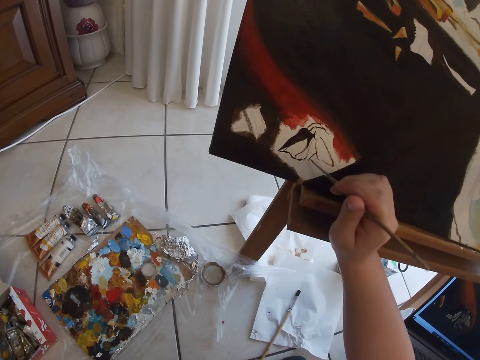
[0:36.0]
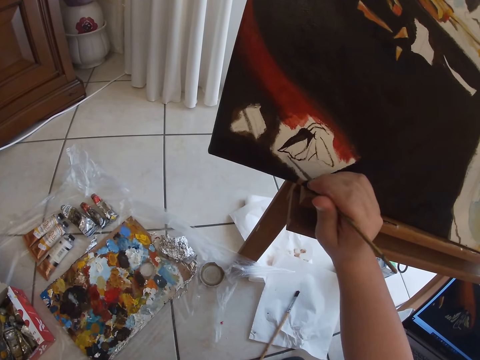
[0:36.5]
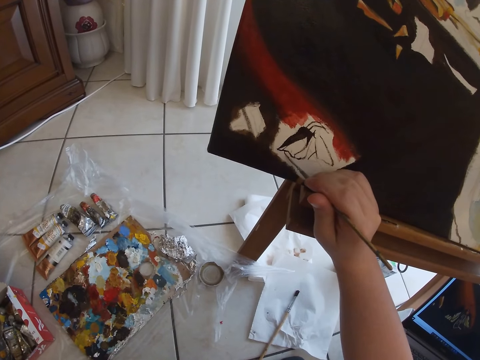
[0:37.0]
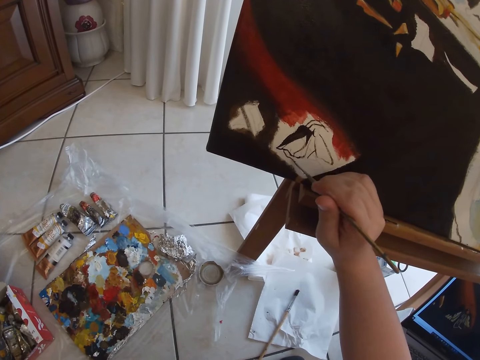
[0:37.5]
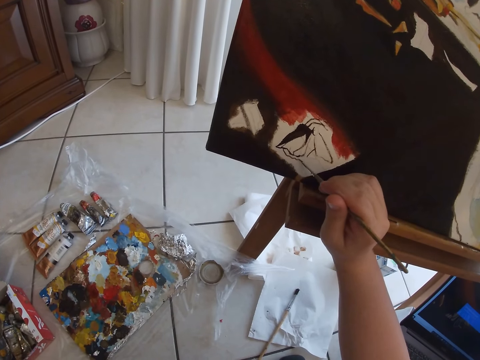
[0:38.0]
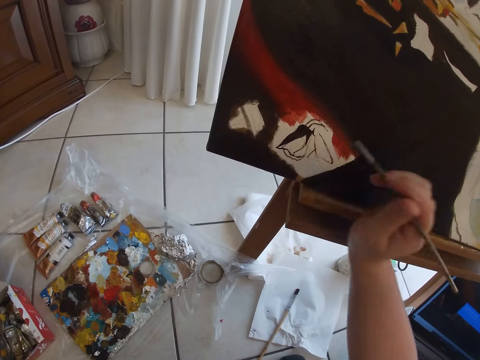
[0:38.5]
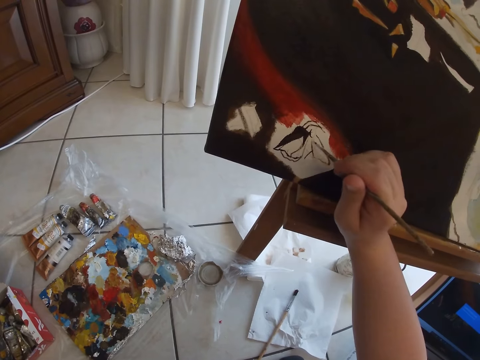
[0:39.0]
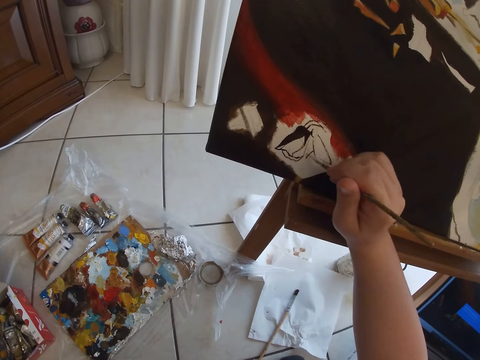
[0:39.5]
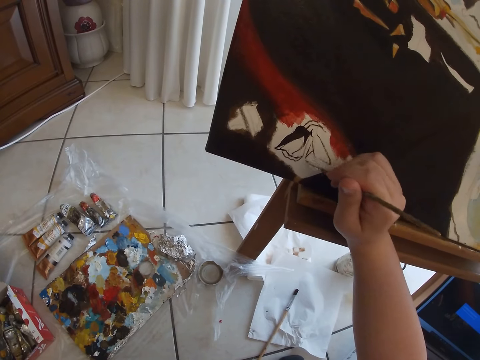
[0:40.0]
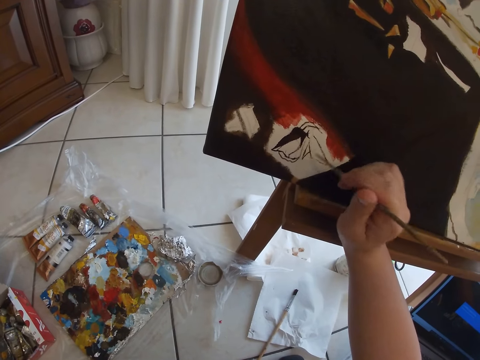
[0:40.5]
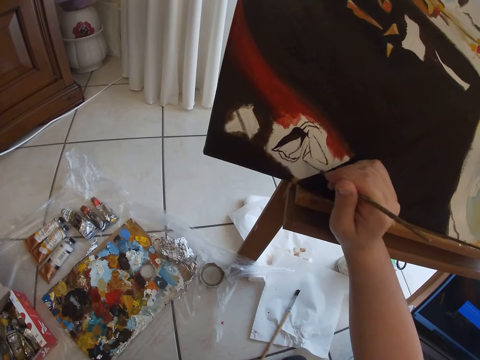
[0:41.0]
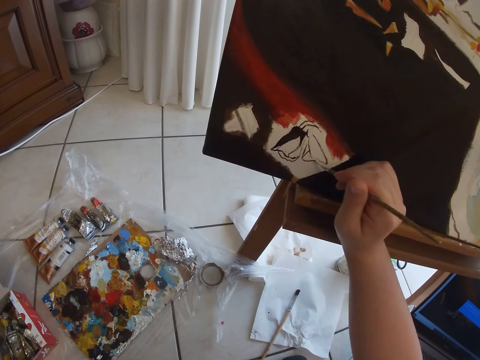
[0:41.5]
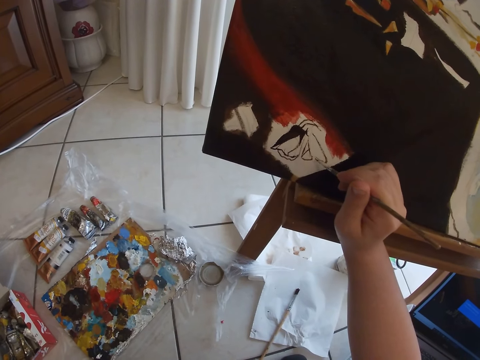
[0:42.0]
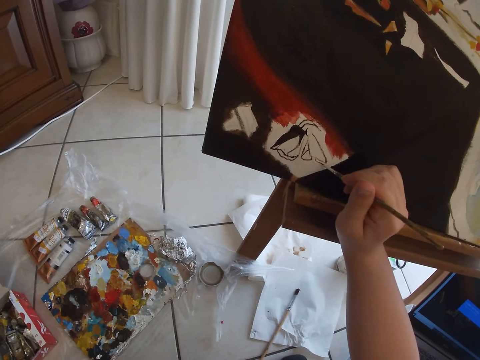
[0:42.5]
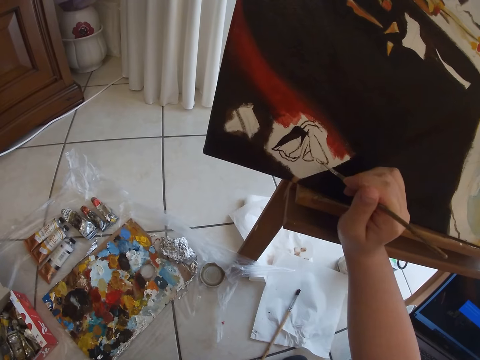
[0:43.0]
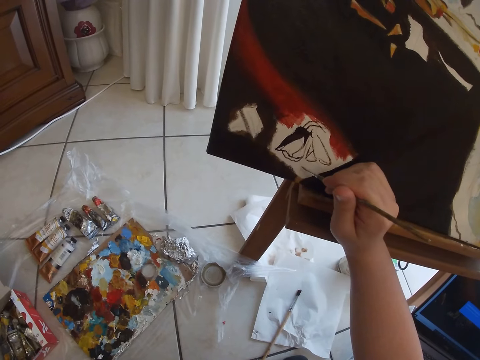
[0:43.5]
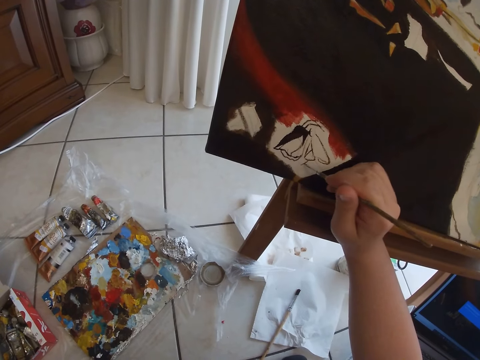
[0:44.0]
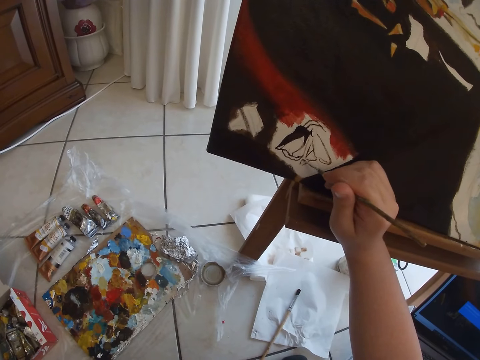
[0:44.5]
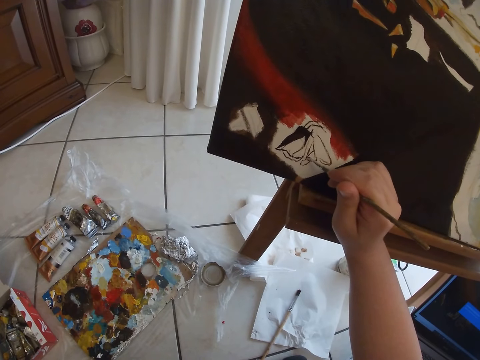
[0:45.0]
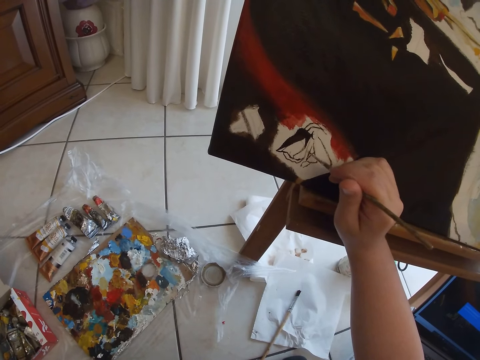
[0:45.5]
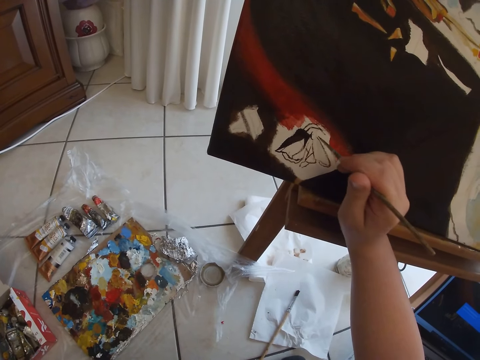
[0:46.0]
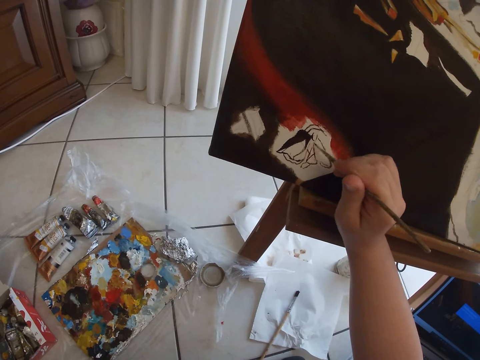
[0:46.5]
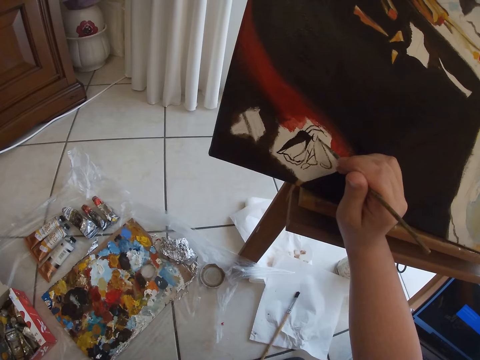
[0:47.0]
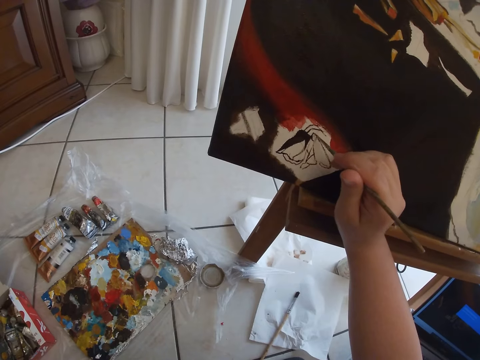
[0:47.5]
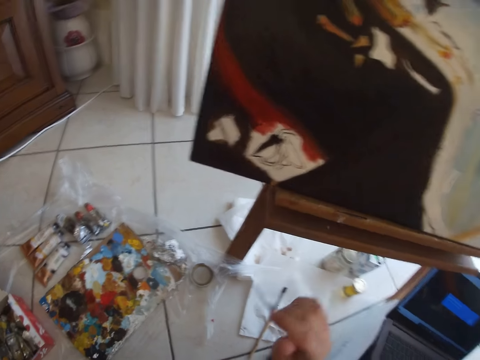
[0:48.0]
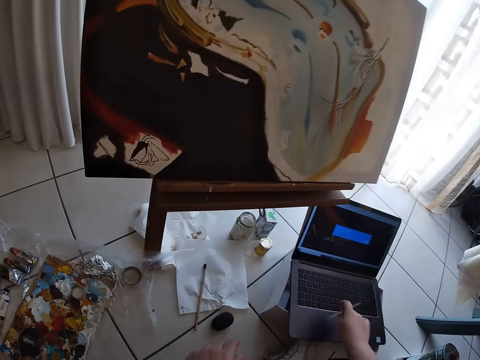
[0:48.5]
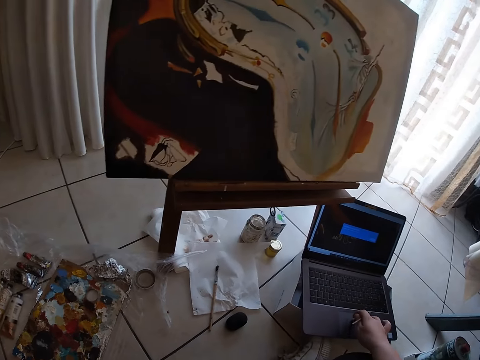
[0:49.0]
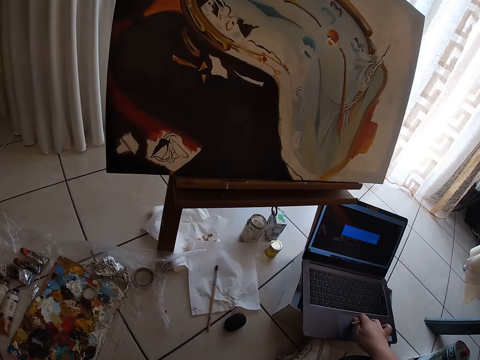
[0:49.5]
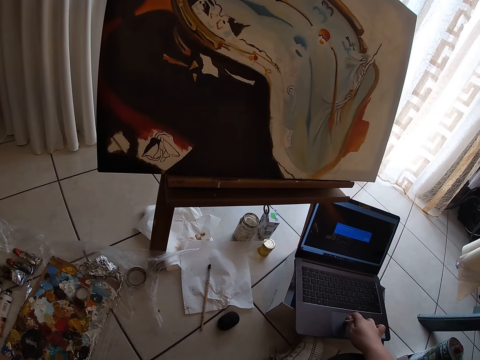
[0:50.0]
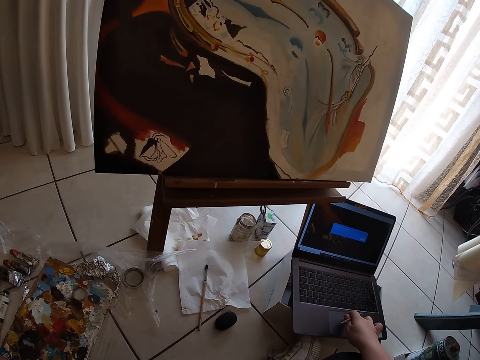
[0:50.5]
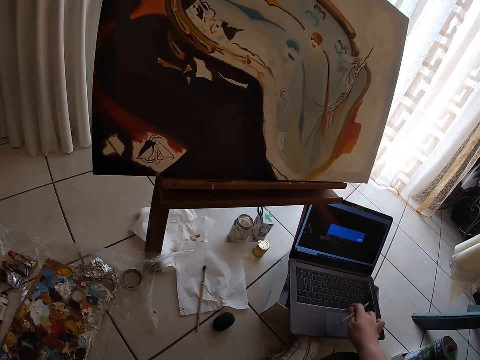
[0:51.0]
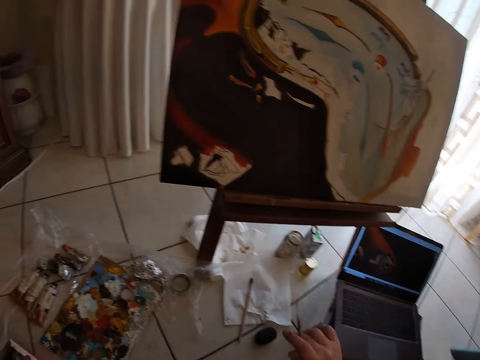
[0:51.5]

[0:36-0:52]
The camera wearer stops painting. She touches a laptop on the floor with her right hand. She operates the laptop.

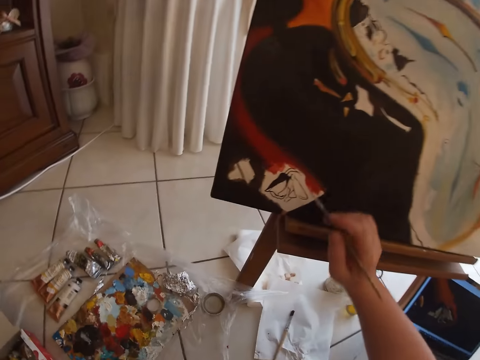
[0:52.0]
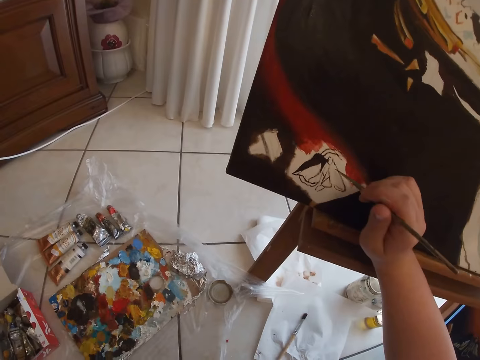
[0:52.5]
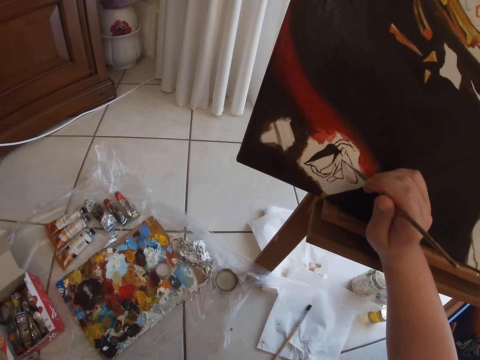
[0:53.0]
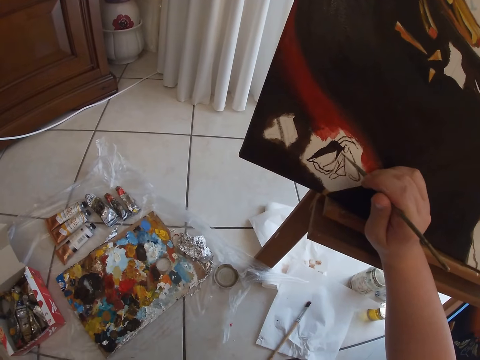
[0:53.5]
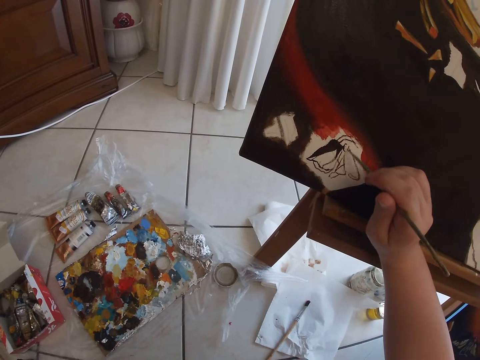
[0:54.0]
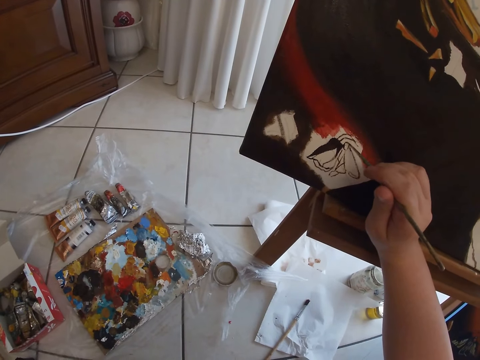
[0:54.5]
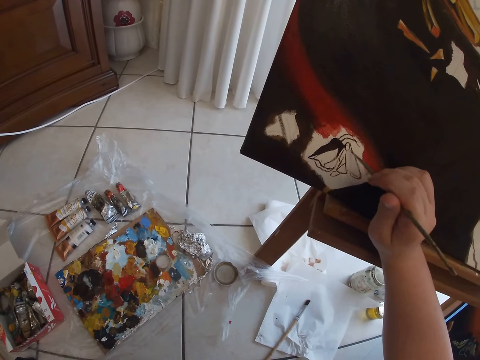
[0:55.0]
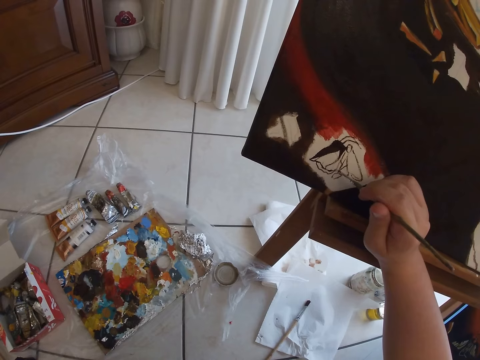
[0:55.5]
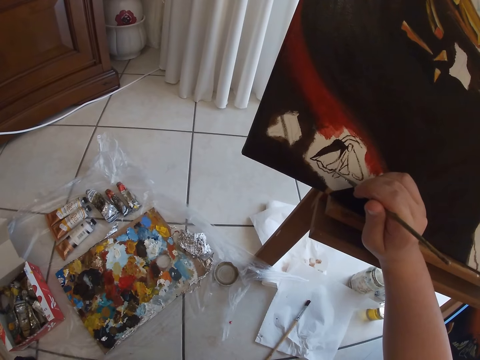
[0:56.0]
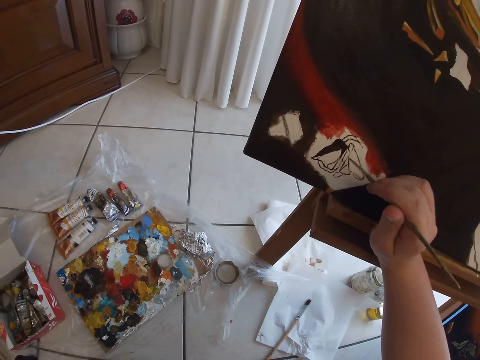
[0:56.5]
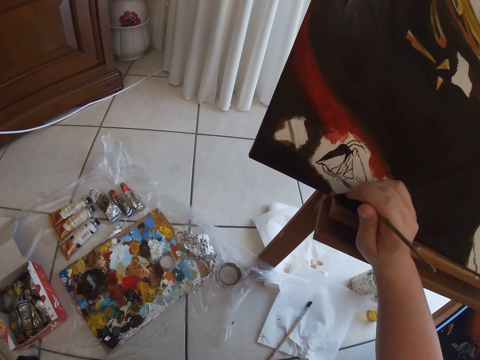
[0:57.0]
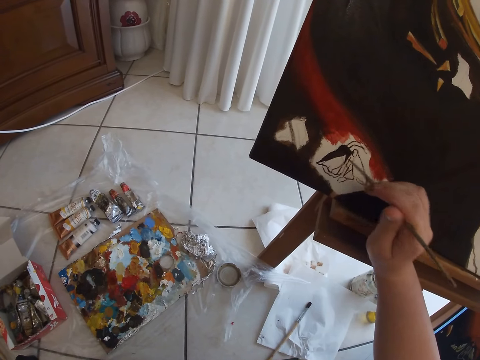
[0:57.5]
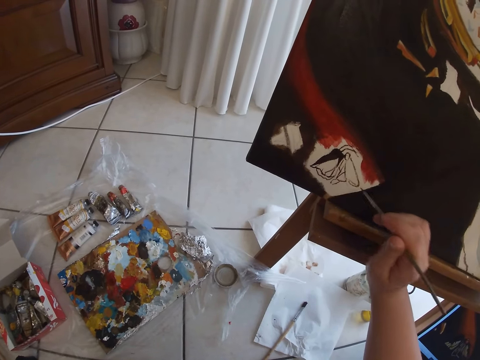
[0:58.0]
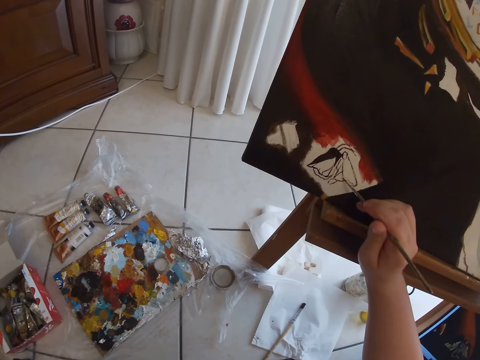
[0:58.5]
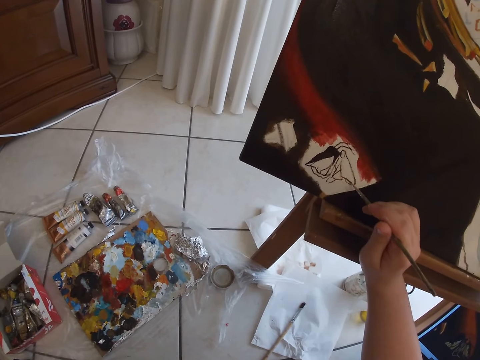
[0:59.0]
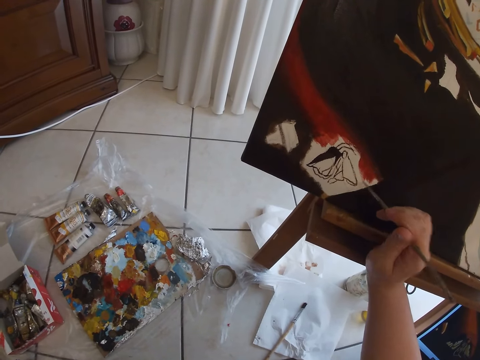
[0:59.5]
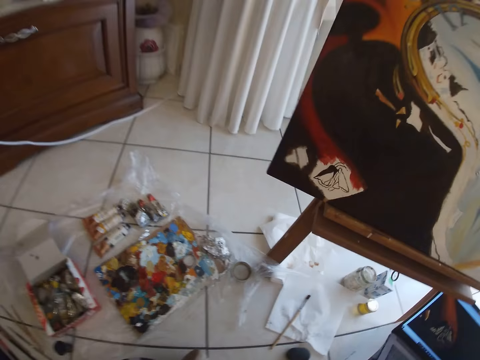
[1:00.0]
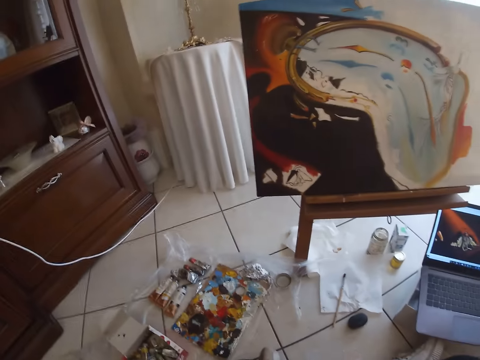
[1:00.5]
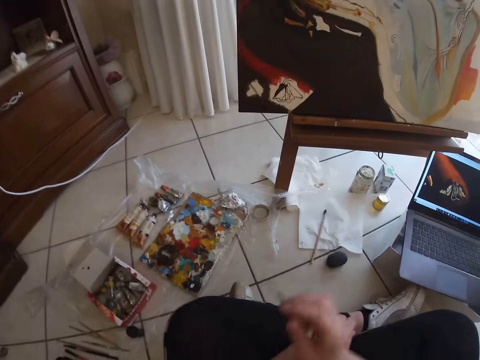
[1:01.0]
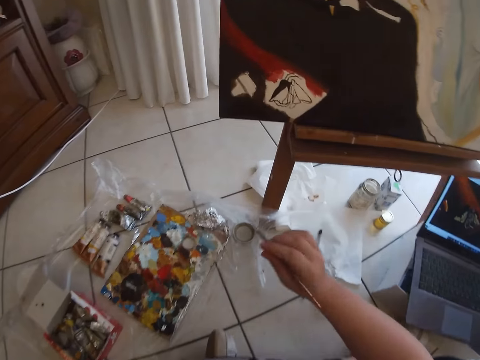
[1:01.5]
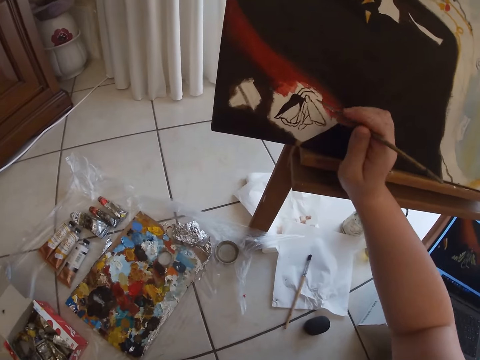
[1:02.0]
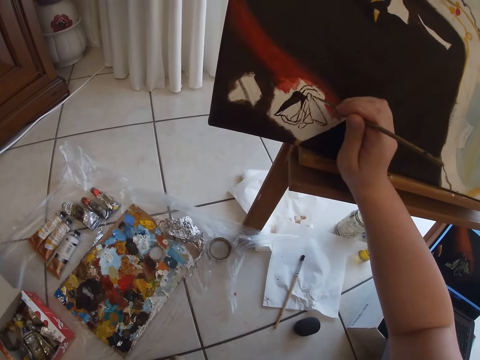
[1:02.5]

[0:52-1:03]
The camera wearer paints on the canvas with the paintbrush in her right hand. She removes the paintbrush in her right hand from the canvas. She paints wall art using the paintbrush.
